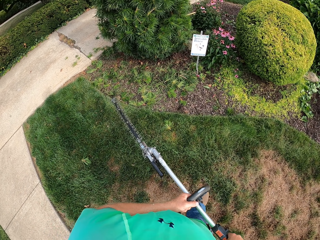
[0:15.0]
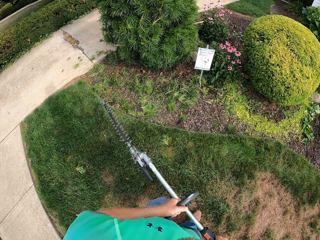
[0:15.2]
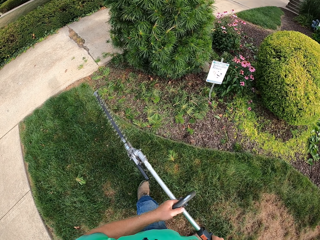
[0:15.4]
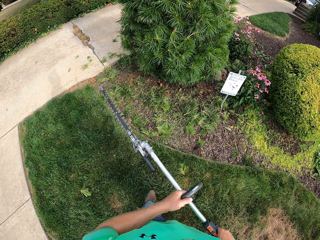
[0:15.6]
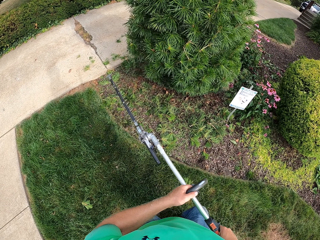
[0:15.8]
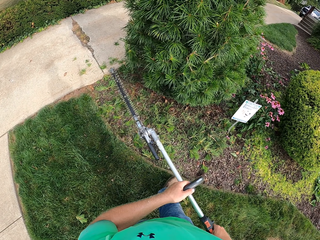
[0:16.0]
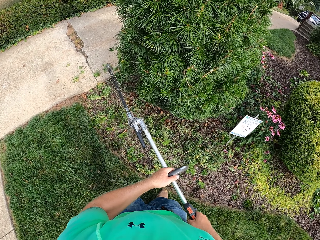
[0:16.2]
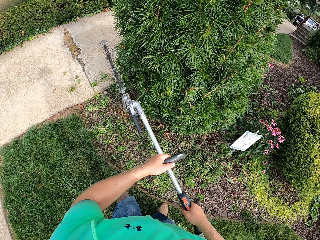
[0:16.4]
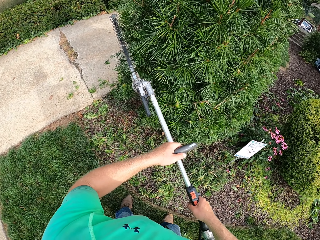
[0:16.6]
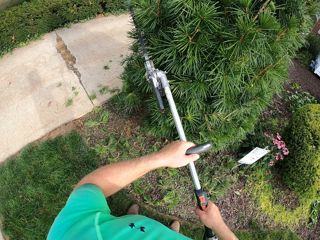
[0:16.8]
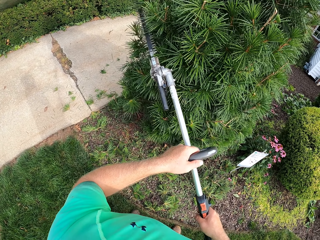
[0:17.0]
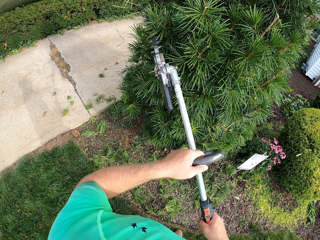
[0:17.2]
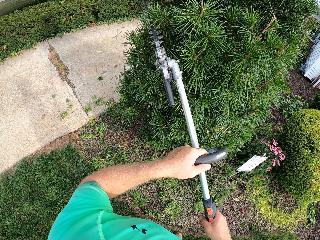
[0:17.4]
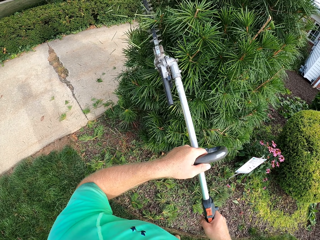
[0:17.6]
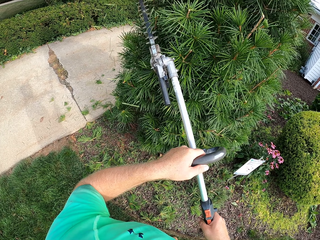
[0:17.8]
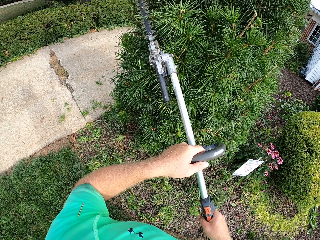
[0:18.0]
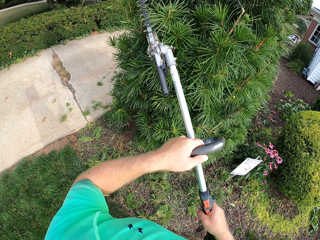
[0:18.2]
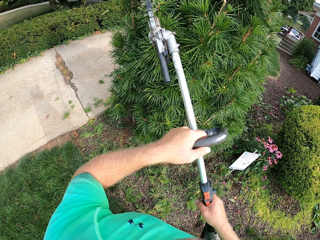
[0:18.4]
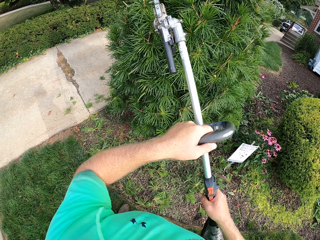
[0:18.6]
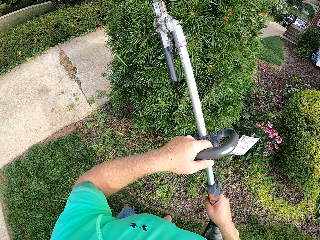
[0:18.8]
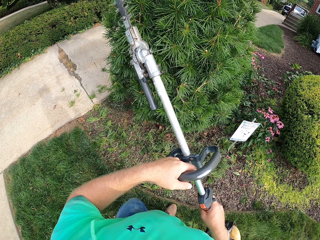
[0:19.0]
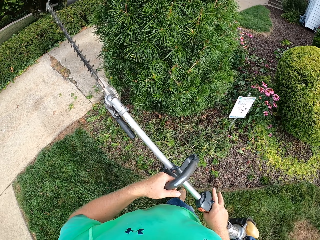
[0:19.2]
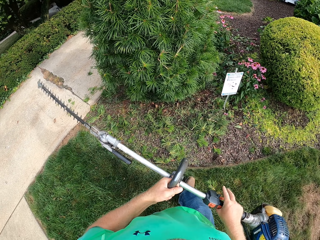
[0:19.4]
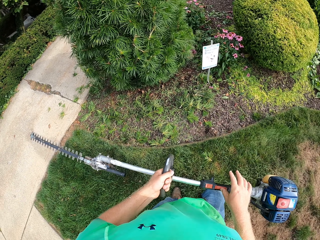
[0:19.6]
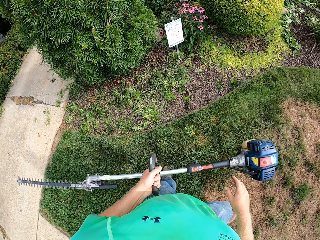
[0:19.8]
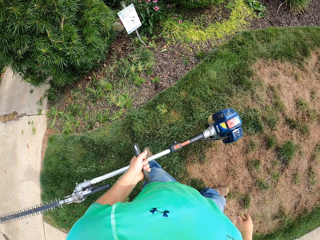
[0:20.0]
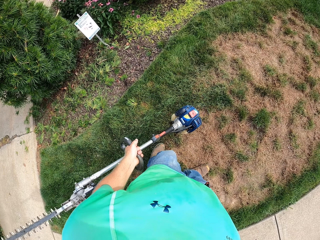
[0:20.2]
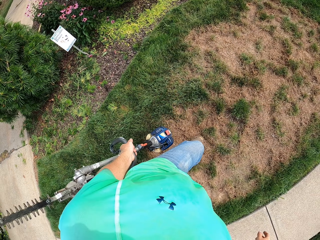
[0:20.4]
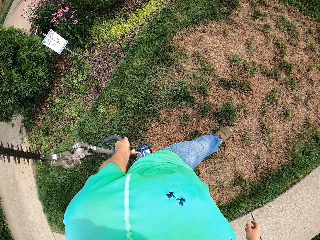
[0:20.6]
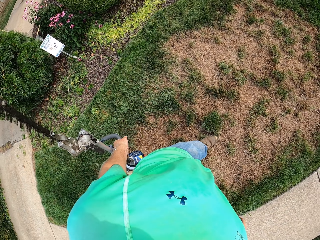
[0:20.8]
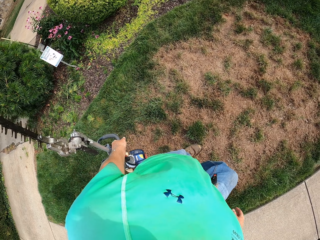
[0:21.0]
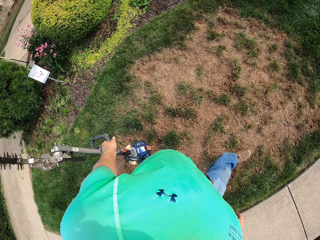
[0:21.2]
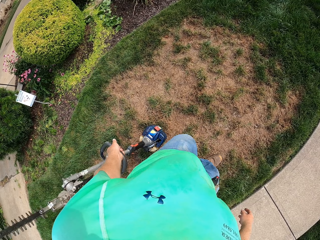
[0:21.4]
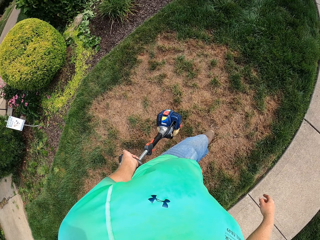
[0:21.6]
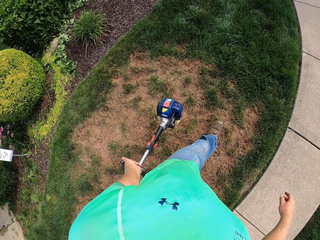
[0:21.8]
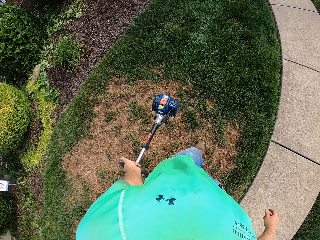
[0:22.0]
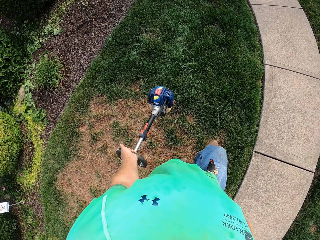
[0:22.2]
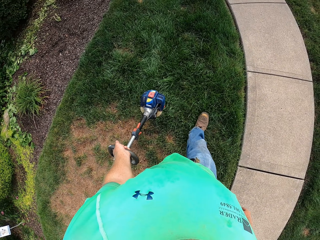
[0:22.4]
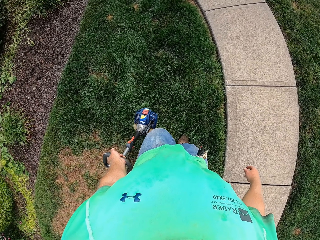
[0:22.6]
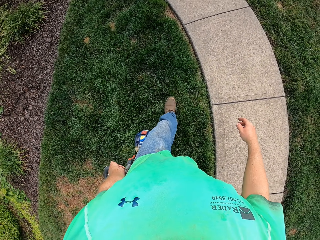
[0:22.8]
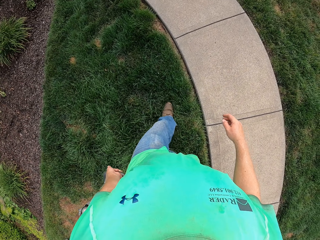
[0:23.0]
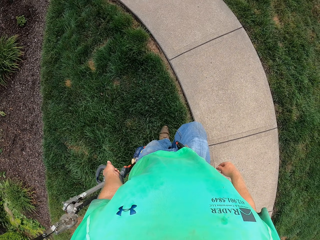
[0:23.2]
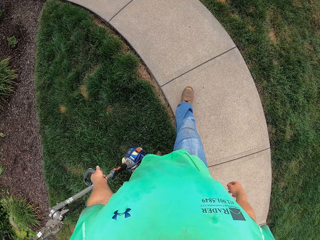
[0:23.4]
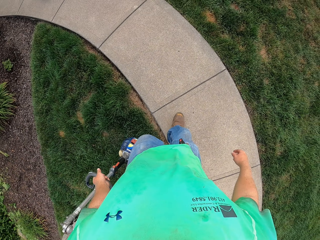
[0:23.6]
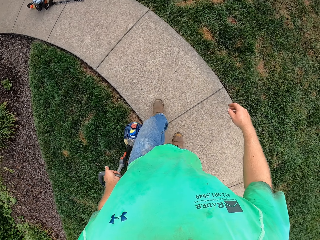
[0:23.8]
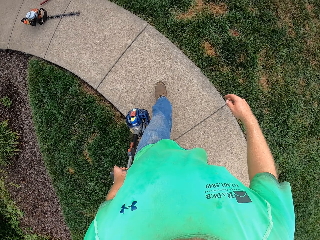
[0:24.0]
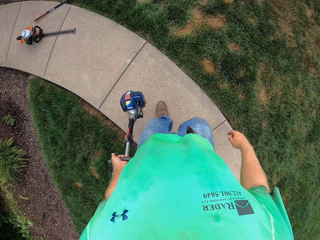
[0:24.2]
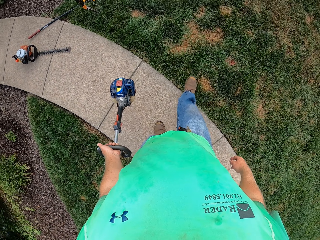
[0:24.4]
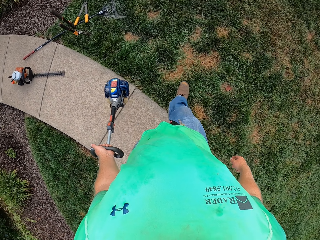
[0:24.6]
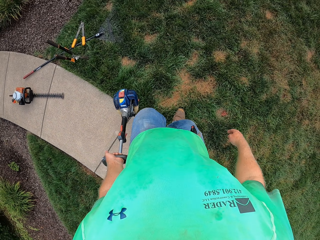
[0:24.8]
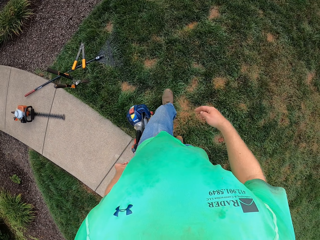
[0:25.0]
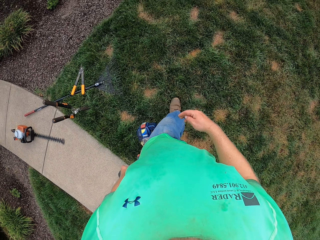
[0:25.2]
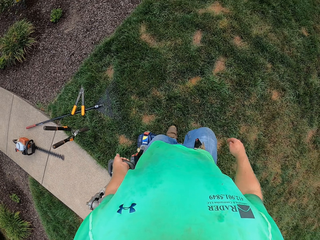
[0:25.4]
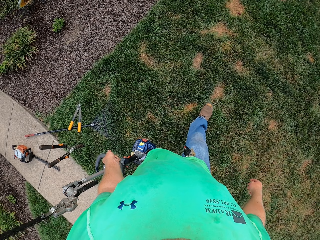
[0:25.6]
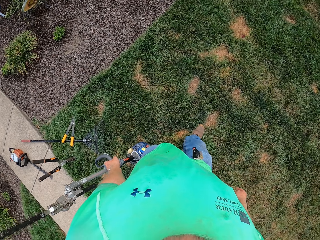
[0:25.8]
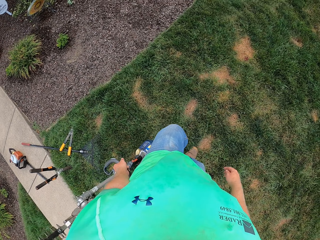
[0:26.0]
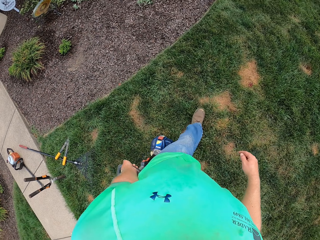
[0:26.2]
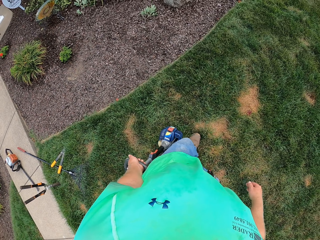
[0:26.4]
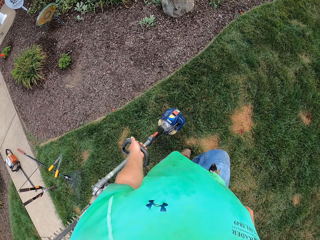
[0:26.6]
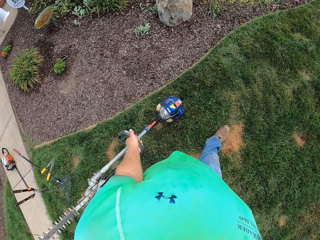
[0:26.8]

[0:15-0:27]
The camera wearer trims a plant with the hedge trimmer in both hands. They move around the garden.

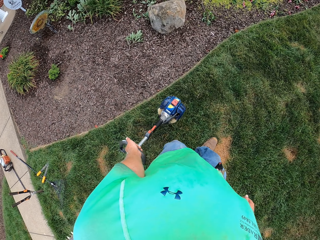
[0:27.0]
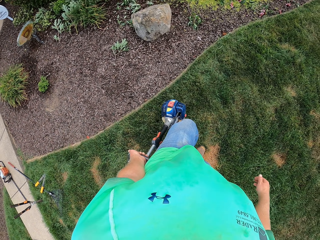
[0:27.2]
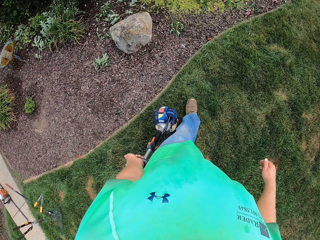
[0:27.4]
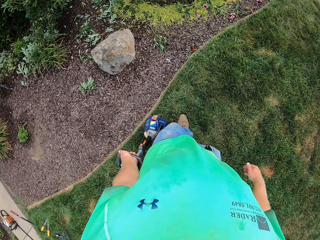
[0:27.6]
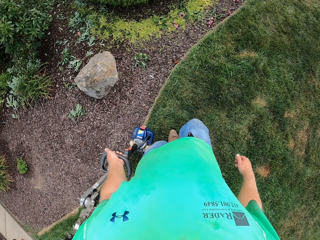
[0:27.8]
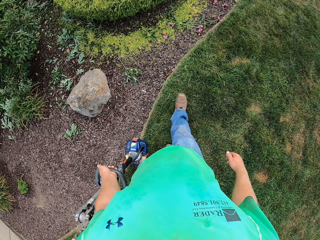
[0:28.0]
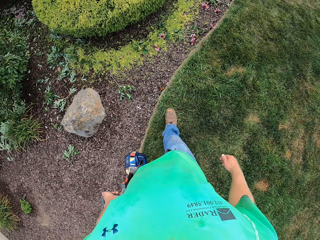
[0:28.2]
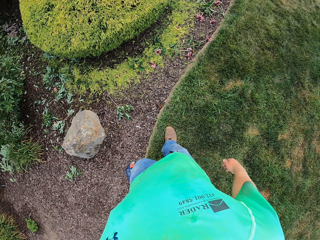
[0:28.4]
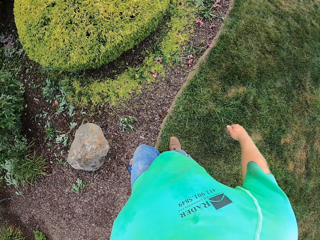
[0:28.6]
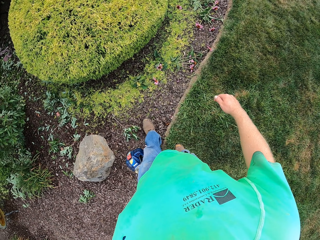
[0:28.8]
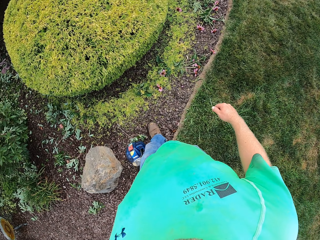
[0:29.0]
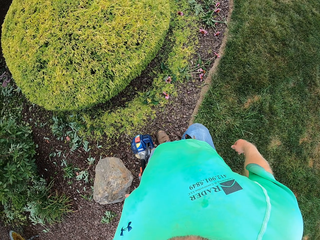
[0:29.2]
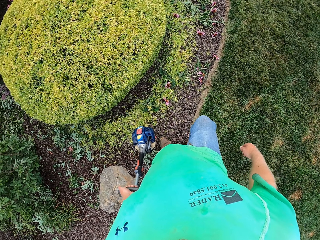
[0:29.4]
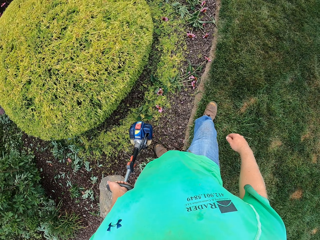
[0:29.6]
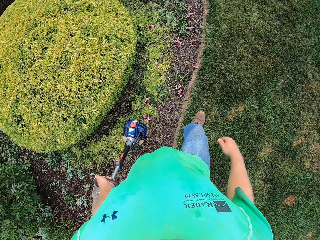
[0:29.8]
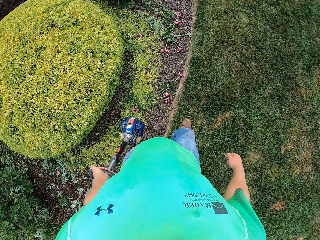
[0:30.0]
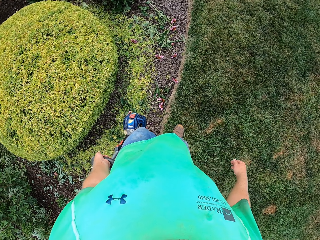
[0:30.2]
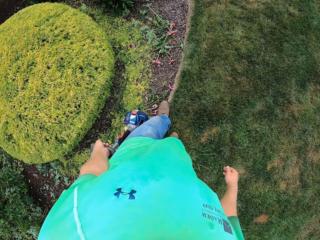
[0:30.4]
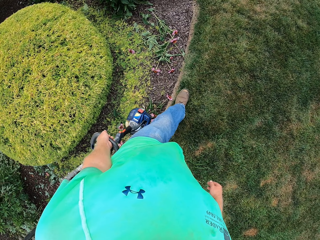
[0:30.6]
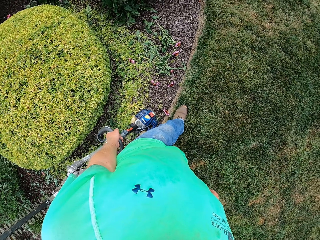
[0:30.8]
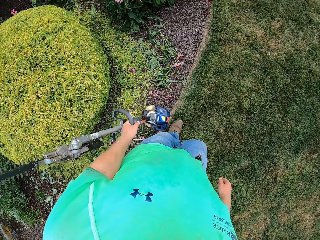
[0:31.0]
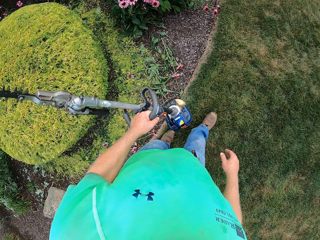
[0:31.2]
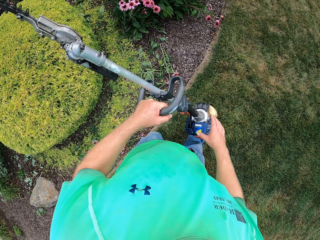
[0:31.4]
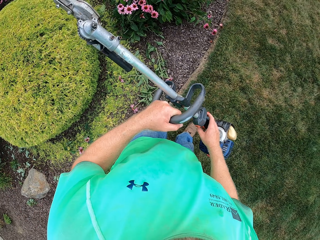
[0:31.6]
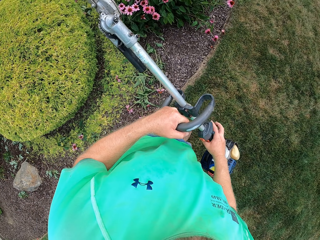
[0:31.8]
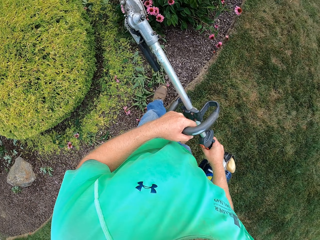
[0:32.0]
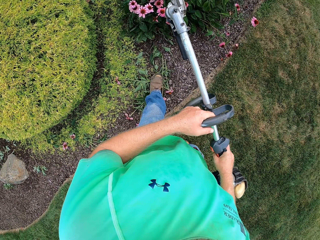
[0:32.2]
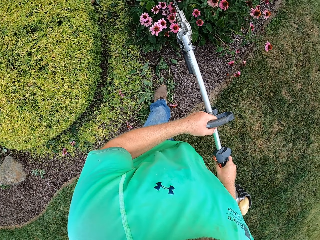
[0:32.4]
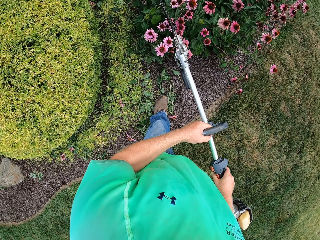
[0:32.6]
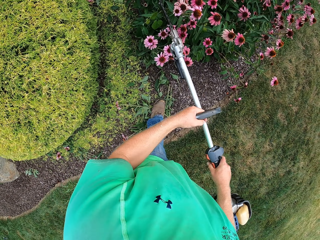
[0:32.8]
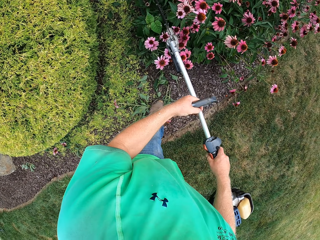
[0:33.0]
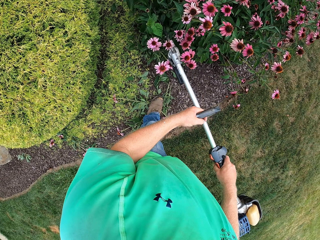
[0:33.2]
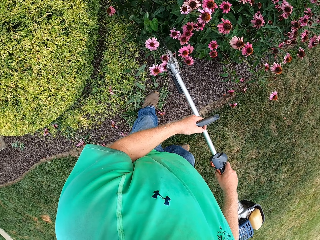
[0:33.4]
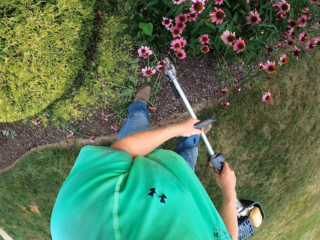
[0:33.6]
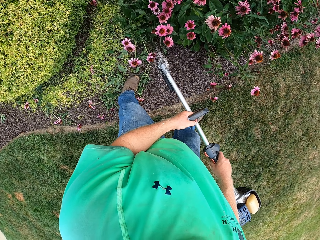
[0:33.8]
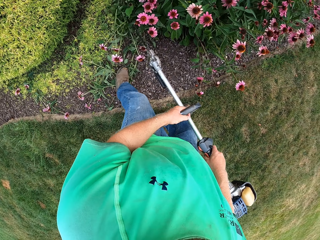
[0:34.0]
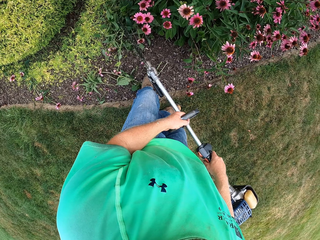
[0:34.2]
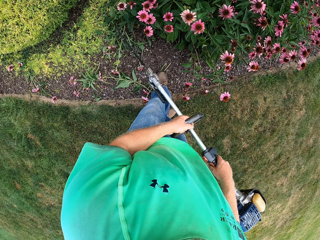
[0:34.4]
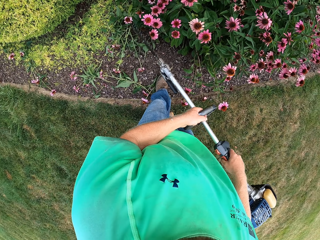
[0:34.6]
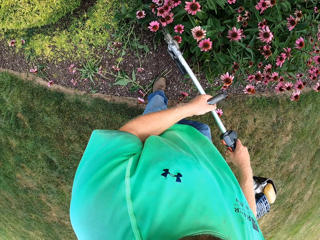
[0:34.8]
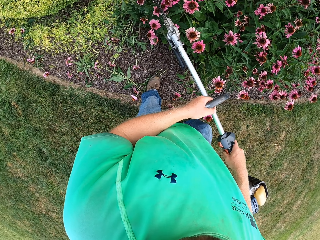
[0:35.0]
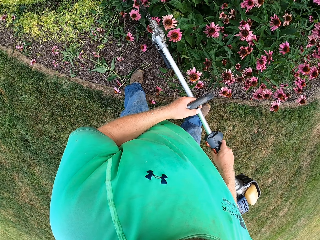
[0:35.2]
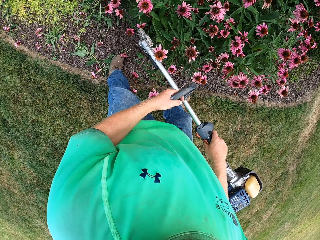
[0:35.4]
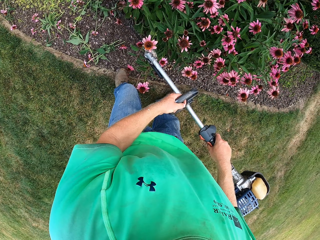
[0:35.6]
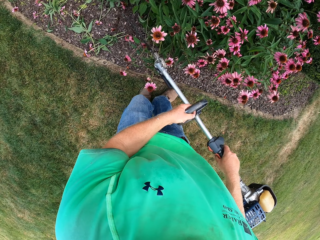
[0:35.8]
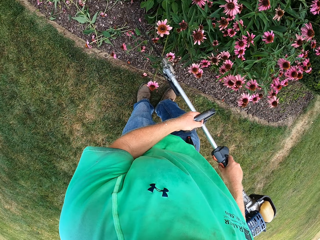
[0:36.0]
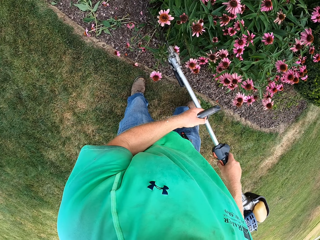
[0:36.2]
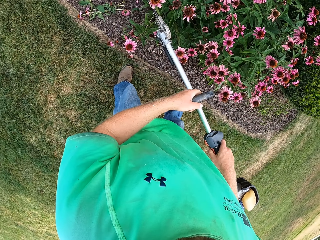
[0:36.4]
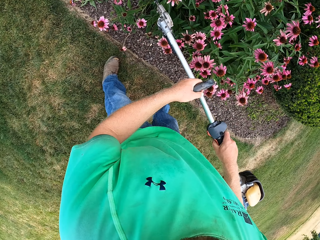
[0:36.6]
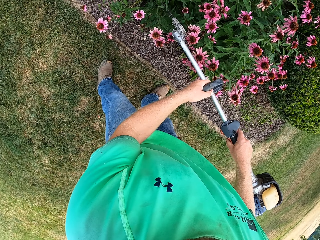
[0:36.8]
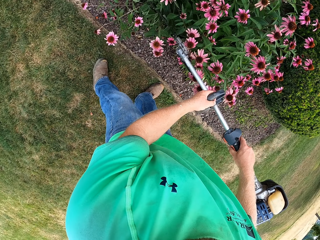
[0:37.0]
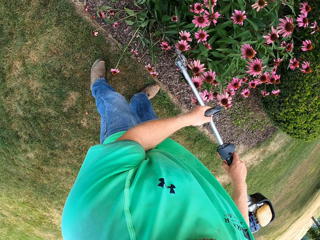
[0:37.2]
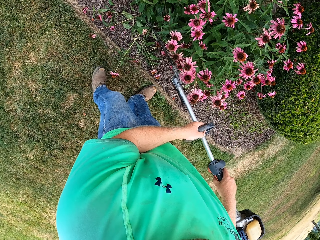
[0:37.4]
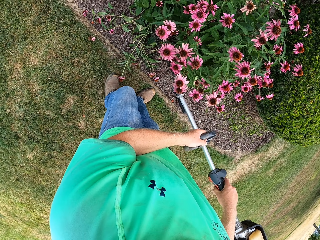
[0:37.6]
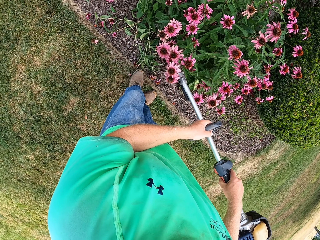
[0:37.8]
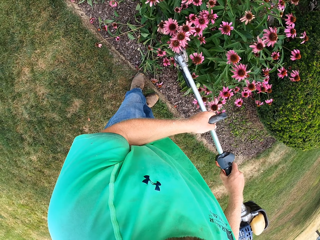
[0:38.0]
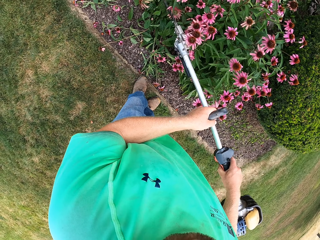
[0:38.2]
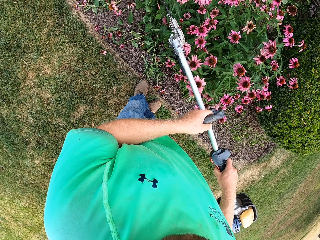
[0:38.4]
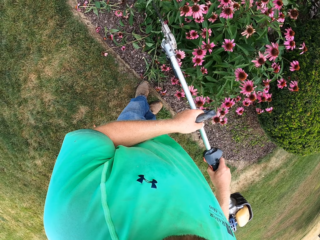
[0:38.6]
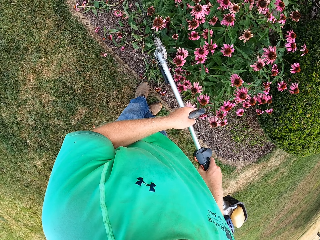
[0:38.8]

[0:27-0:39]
The camera wearer holds the hedge trimmer in his left hand with both hands. He trims a flower plant with the hedge trimmer in both hands.
